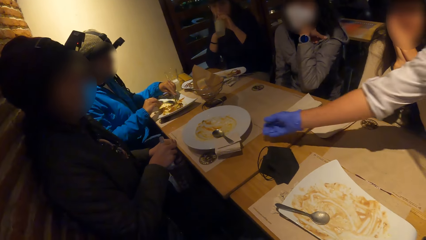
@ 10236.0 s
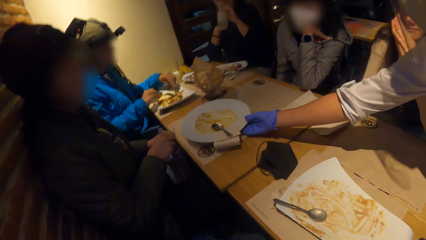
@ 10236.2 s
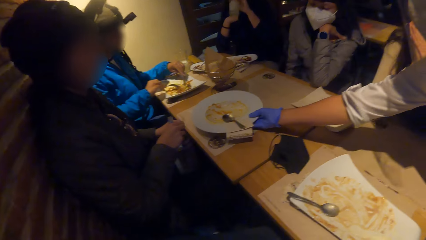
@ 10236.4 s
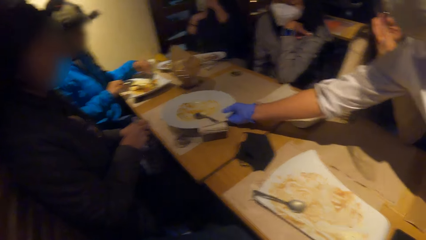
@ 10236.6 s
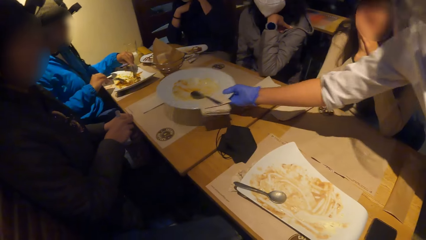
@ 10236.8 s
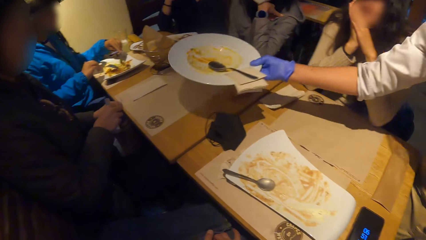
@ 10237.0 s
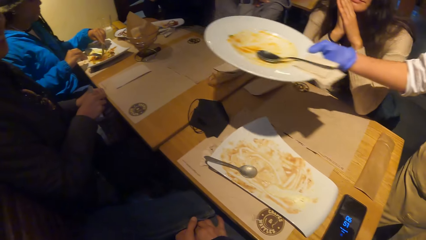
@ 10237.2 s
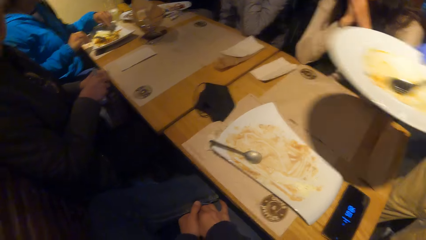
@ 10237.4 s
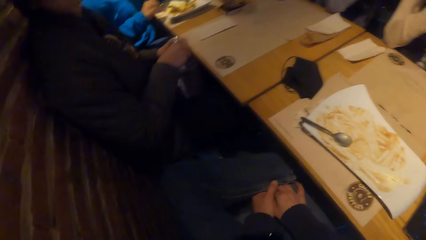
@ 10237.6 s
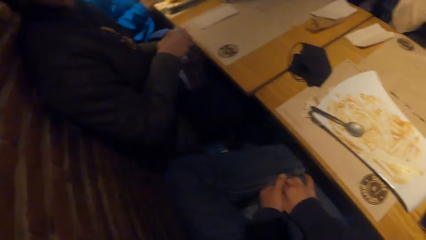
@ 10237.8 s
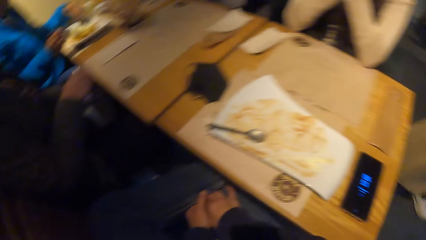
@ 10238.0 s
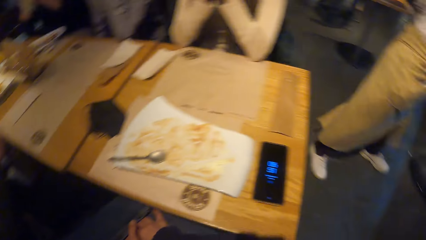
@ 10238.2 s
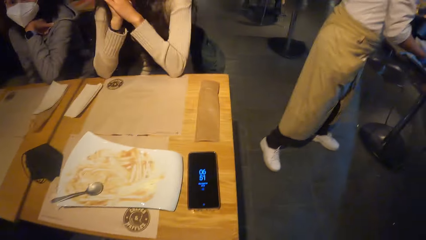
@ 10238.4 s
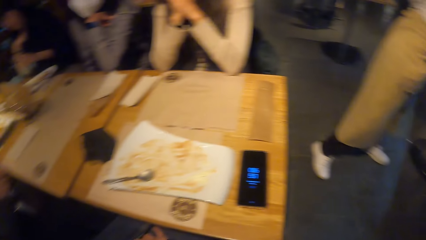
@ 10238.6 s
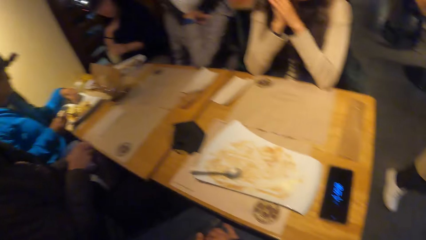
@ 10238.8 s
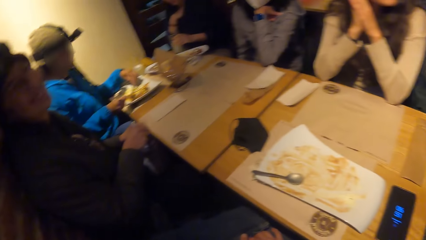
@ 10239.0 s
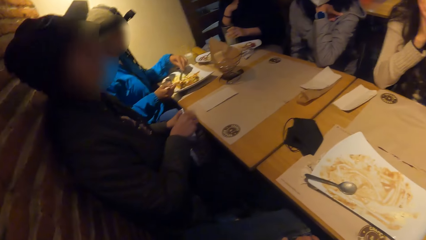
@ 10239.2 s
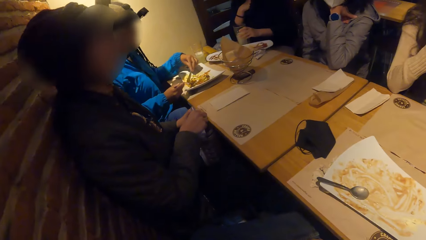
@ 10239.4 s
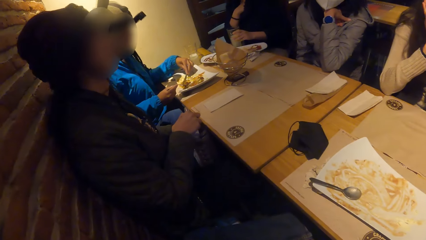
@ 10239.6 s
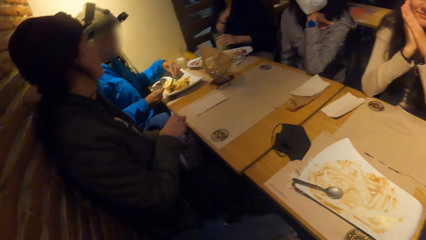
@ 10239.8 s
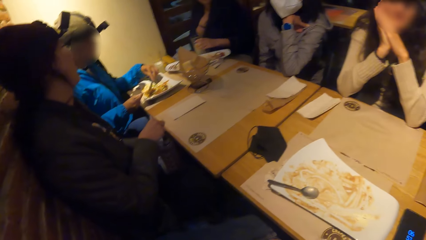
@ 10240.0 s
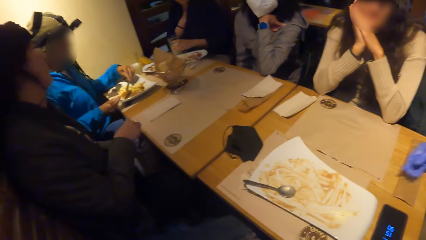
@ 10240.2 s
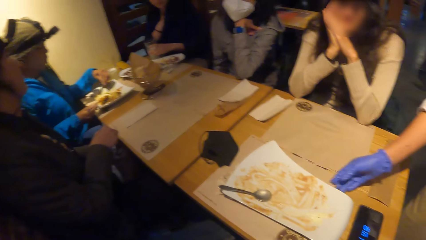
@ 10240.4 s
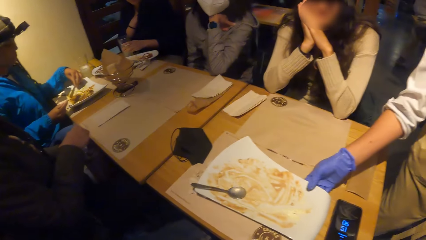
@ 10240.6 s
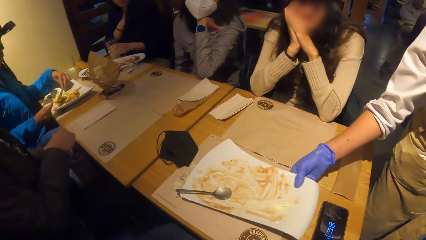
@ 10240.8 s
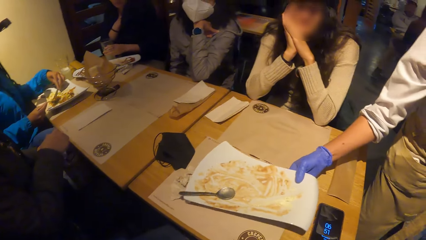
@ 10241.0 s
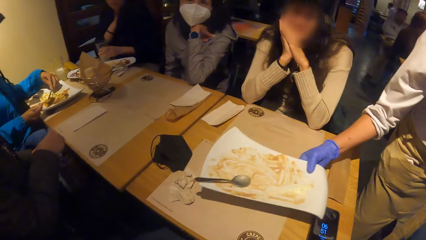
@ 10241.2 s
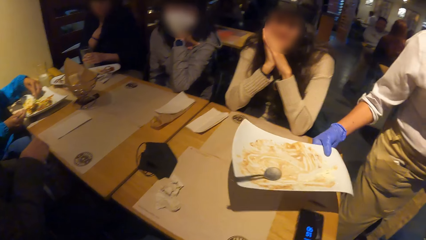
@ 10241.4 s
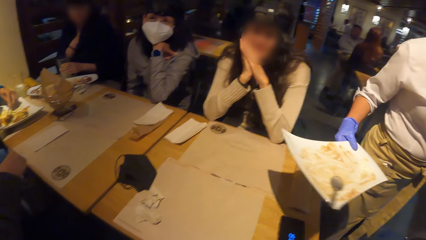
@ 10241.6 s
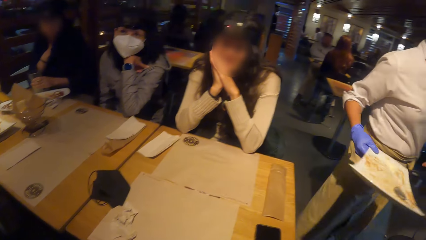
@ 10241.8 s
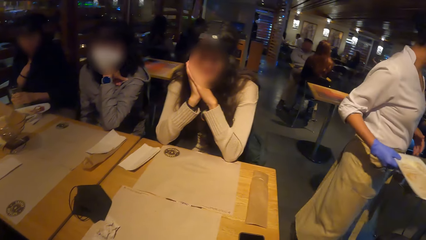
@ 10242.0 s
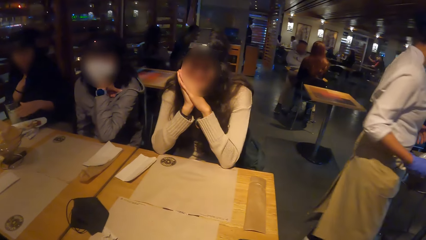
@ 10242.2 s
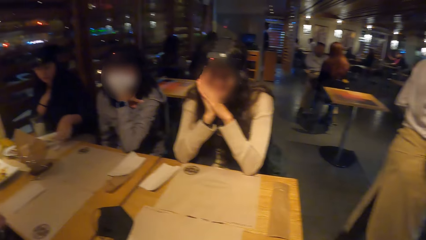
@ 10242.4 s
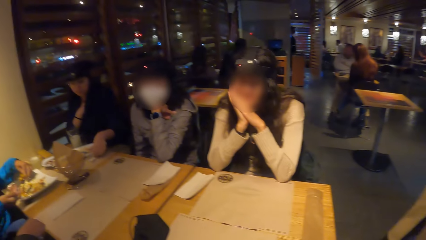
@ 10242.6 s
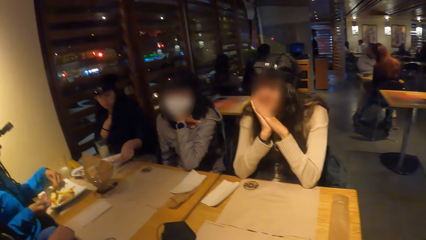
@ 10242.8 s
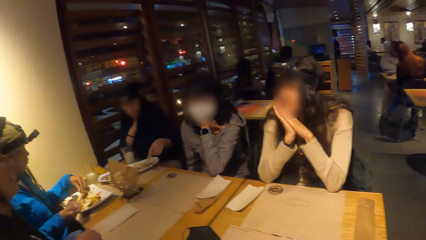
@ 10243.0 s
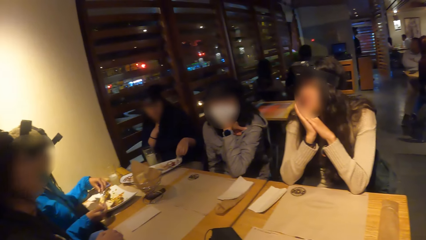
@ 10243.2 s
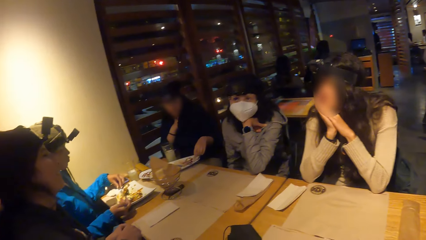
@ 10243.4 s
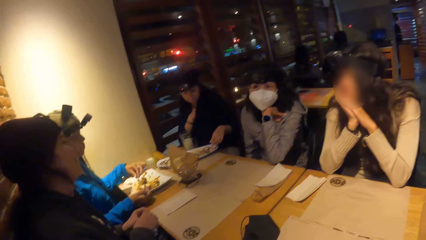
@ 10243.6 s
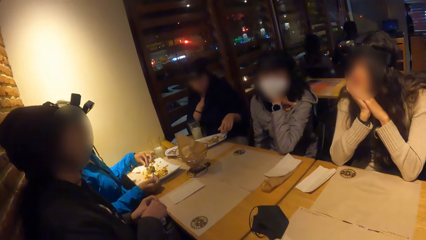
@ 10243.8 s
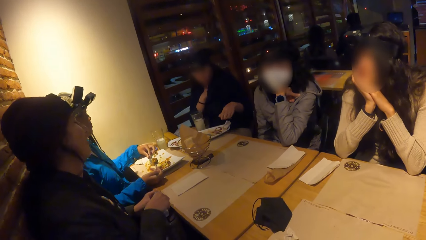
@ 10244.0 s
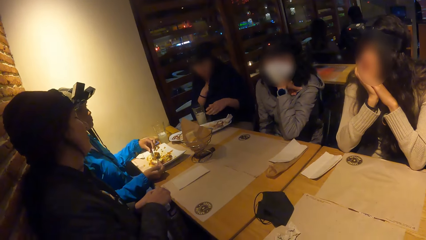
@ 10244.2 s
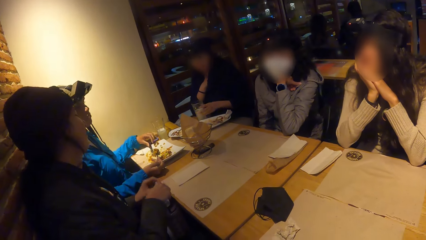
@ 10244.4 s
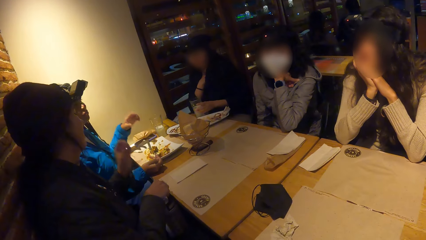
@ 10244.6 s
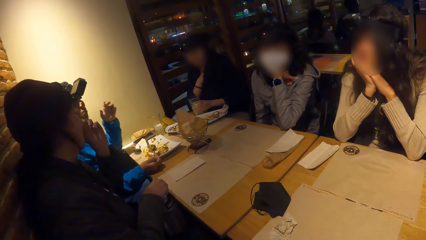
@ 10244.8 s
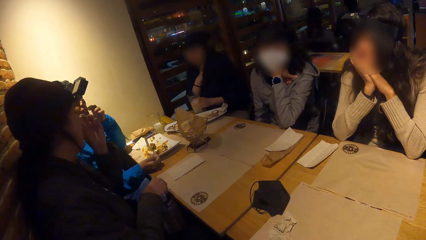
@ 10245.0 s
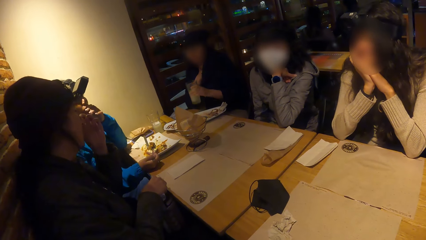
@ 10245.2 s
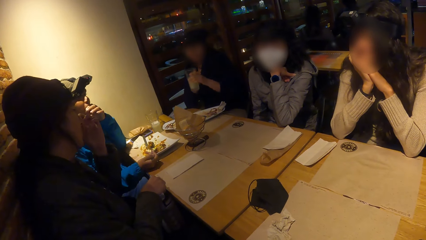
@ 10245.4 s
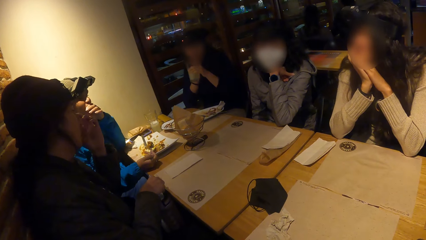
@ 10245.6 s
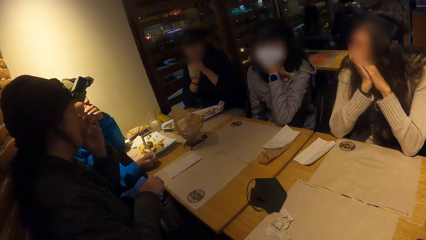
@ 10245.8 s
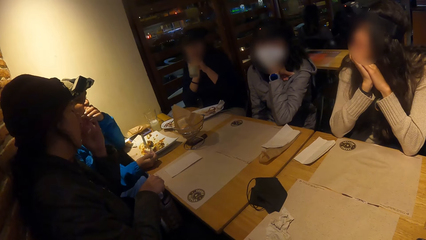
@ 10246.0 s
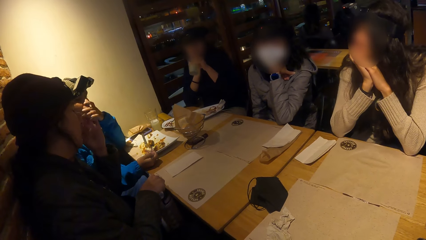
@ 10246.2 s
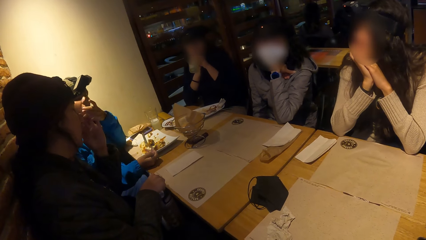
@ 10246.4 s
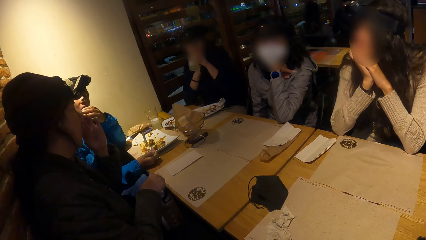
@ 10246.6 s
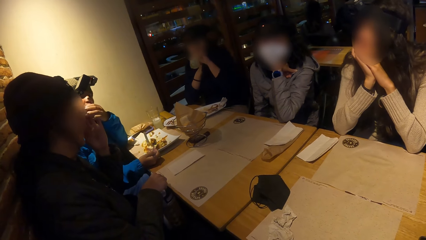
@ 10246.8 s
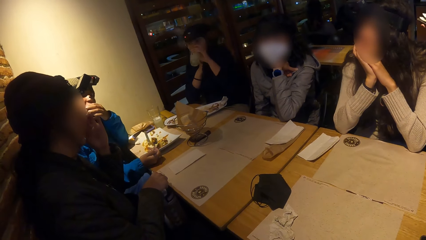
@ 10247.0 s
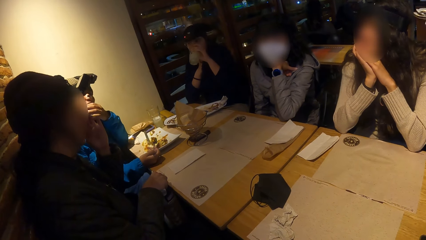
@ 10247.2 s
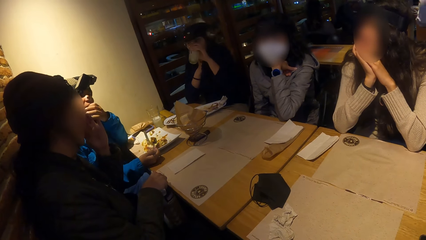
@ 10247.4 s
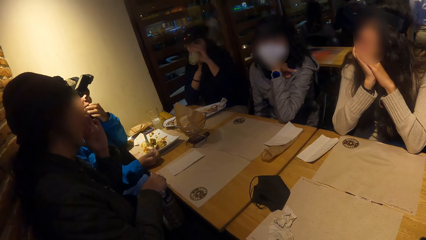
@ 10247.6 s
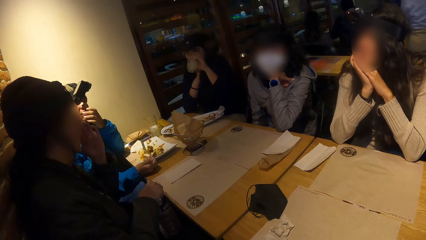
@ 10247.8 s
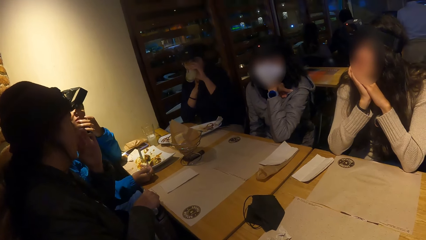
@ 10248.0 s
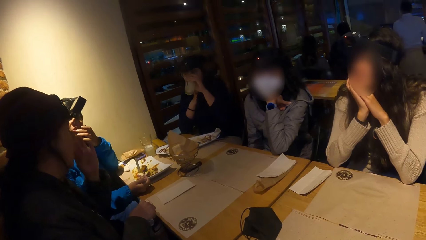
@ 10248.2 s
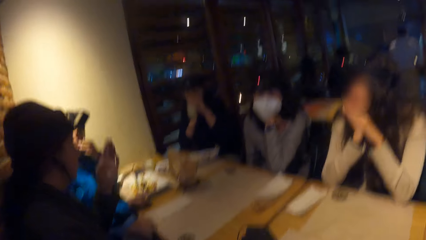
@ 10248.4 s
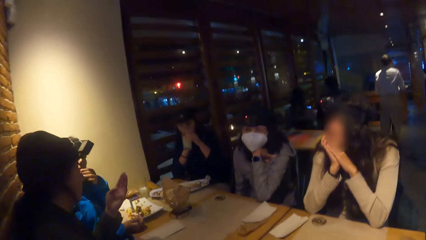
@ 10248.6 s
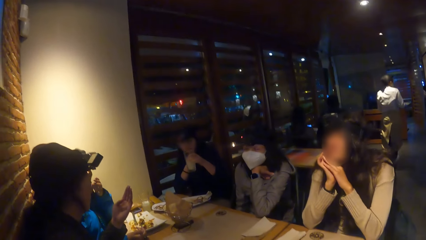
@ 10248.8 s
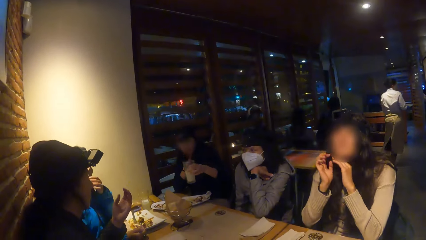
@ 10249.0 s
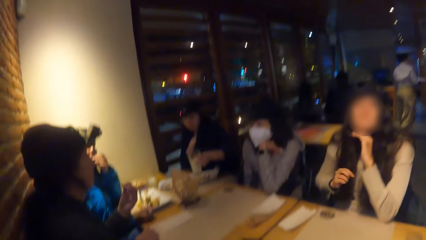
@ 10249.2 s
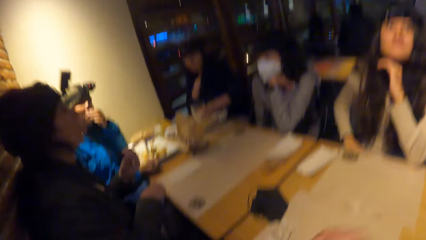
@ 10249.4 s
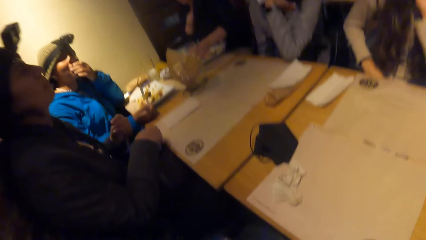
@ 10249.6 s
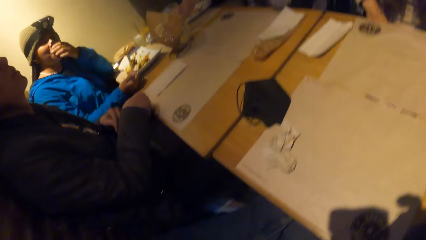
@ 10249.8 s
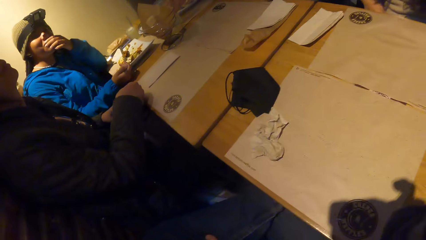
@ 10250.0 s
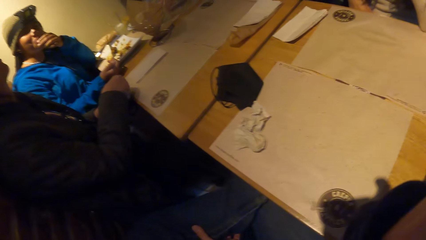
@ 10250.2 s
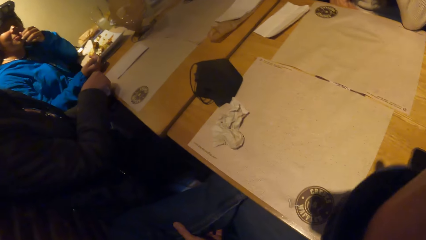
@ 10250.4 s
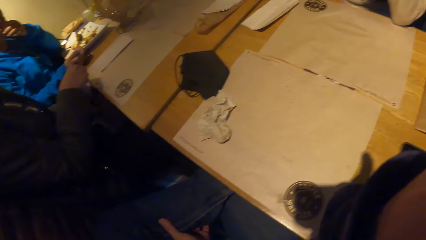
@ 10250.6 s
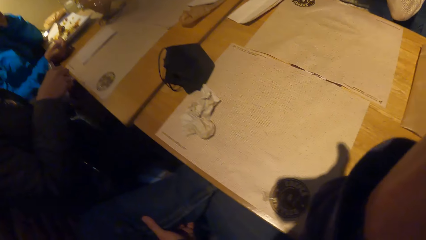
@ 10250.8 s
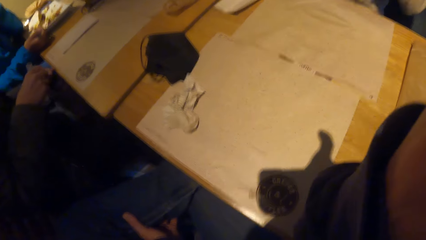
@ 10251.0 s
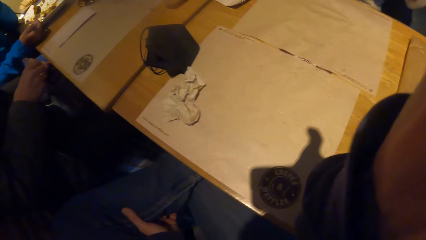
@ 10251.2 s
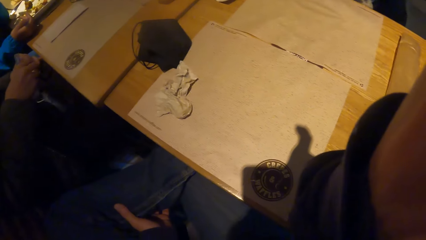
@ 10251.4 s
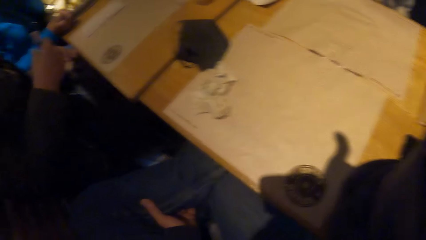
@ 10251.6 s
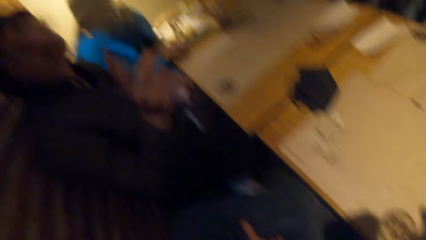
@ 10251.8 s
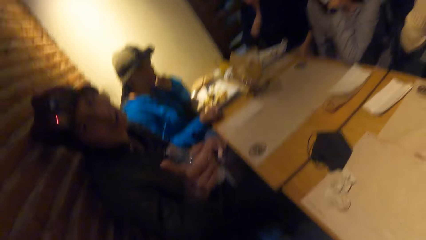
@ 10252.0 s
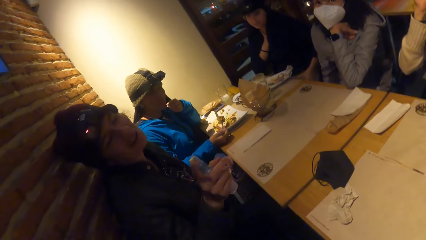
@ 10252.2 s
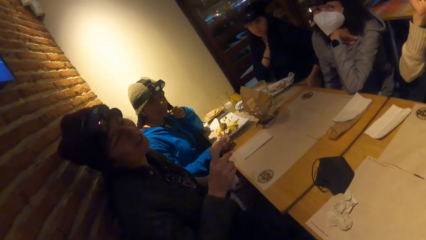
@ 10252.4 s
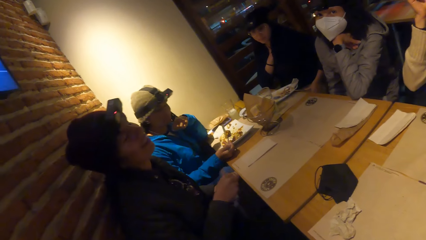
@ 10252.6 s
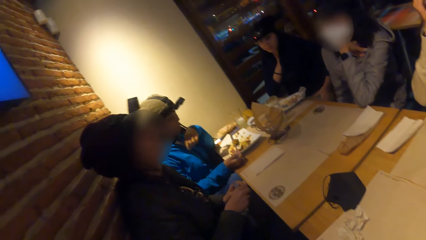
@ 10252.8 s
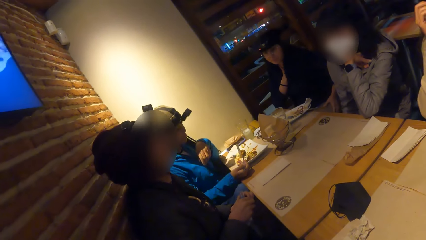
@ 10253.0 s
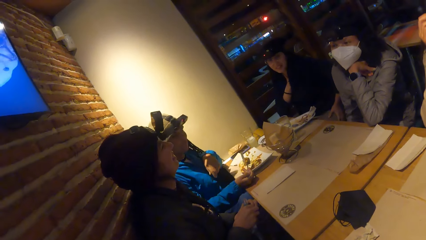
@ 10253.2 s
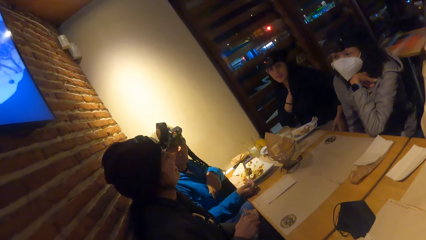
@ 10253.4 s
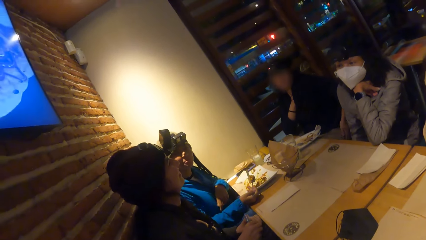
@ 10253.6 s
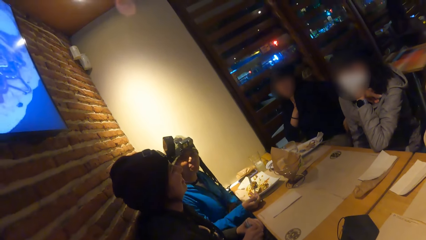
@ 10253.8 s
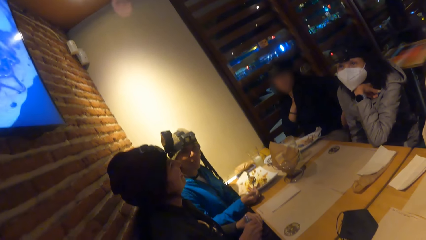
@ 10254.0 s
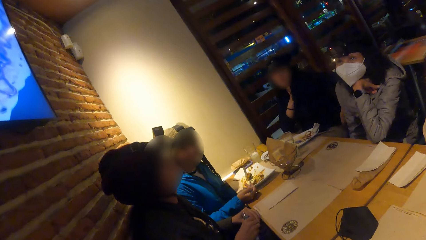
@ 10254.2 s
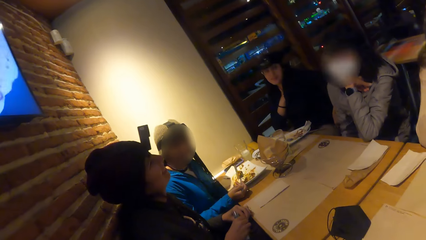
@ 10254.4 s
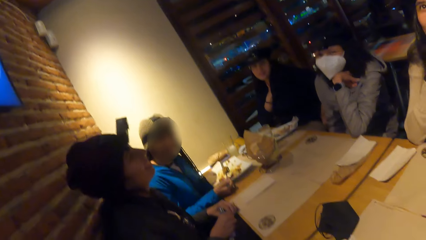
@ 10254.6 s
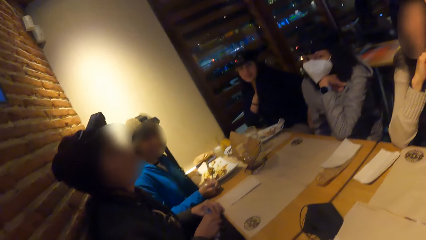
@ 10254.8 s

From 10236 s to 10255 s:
The woman drinks the juice in her left hand. The waiter picks up the plate from the table with her right hand. The waiter drops the plate on the table with her right hand. The waiter picks up the plate of the camera wearer from the table with her right hand. The waiter drops the plate on the table with her right hand. The camera wearer stares around. The woman picks up the glass of juice from the table with her left hand. Another woman touches her face with her left hand.
